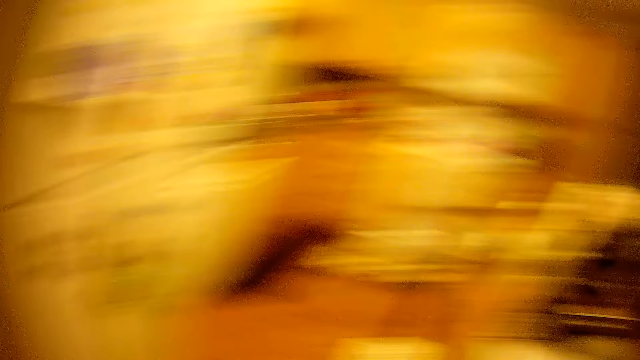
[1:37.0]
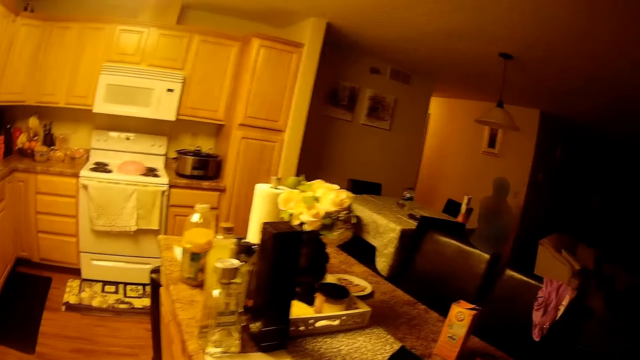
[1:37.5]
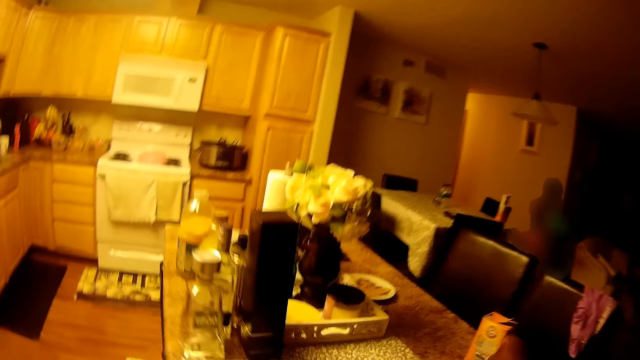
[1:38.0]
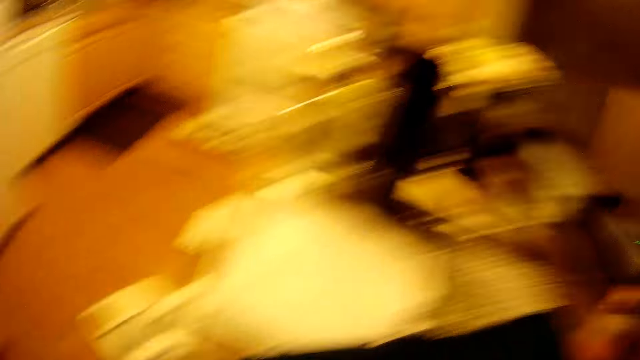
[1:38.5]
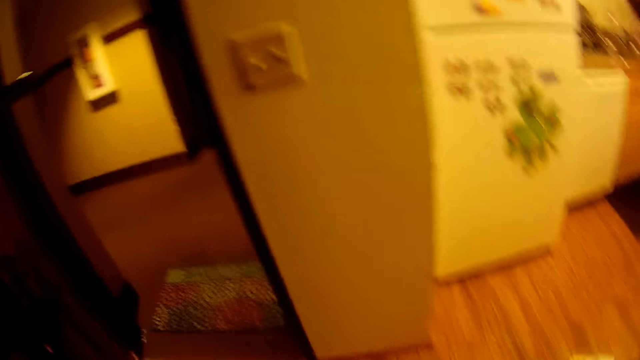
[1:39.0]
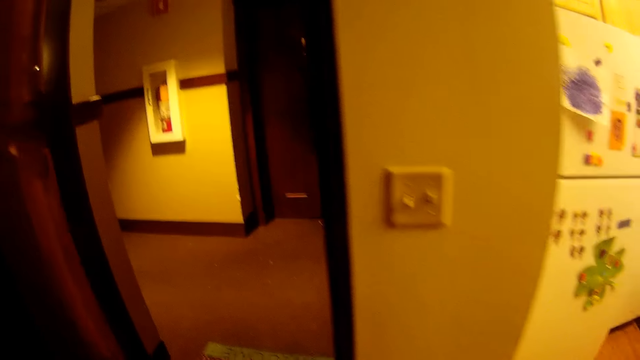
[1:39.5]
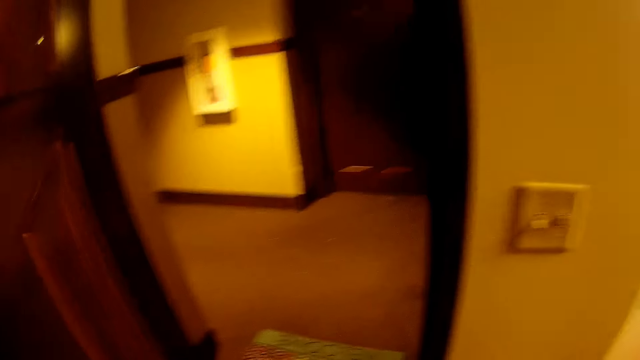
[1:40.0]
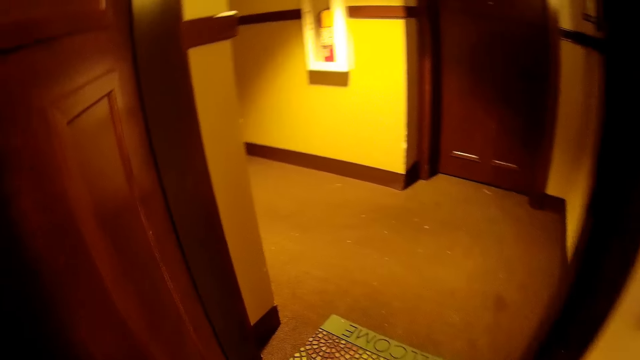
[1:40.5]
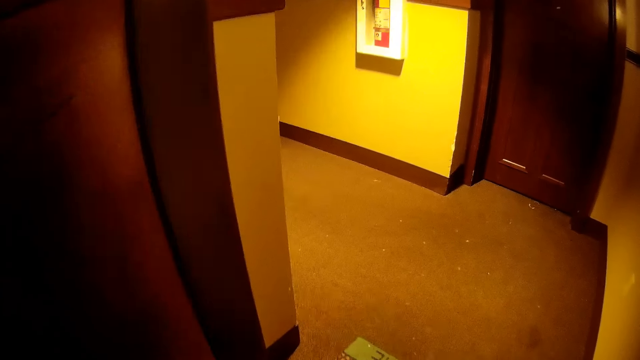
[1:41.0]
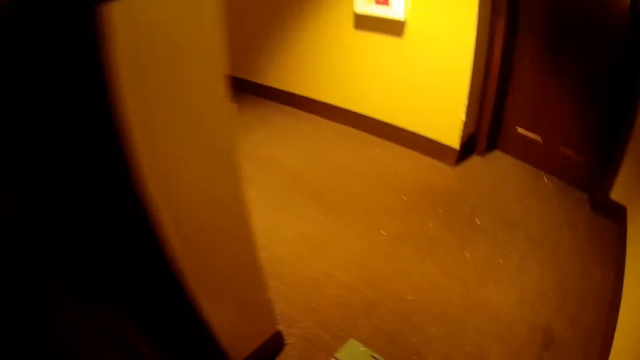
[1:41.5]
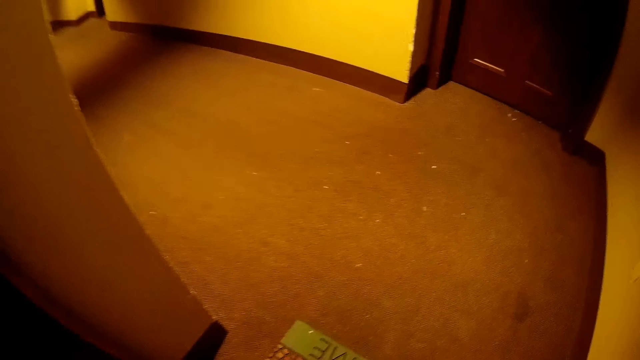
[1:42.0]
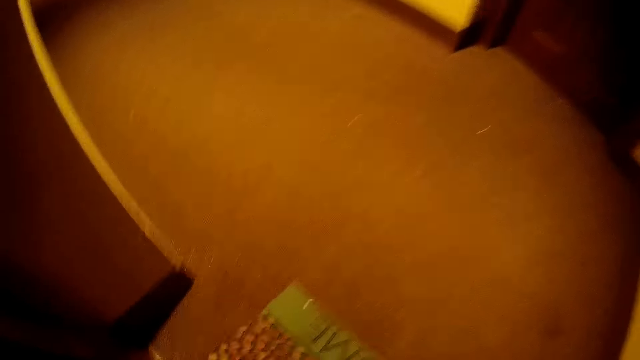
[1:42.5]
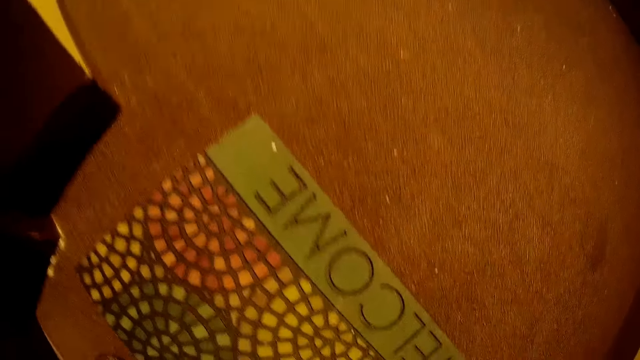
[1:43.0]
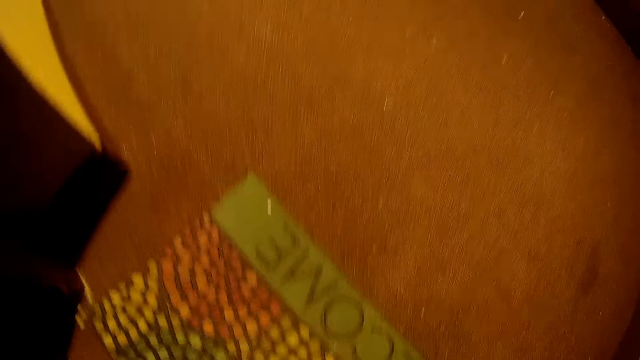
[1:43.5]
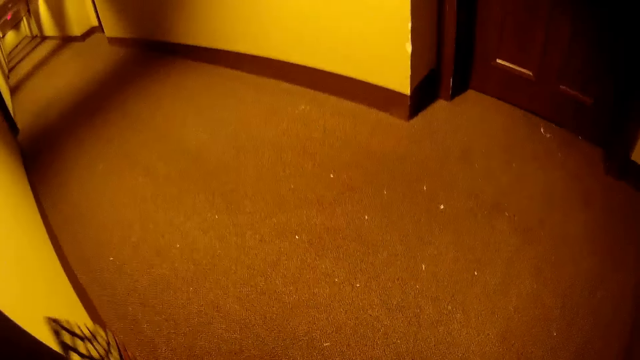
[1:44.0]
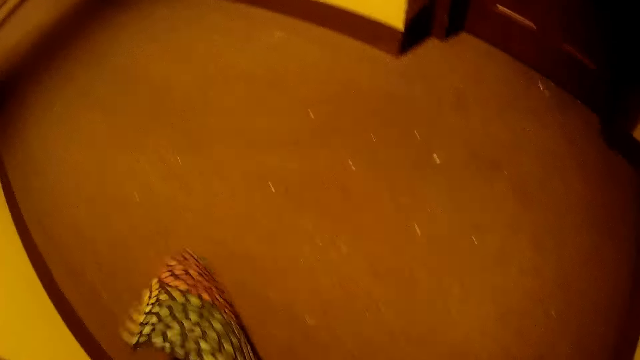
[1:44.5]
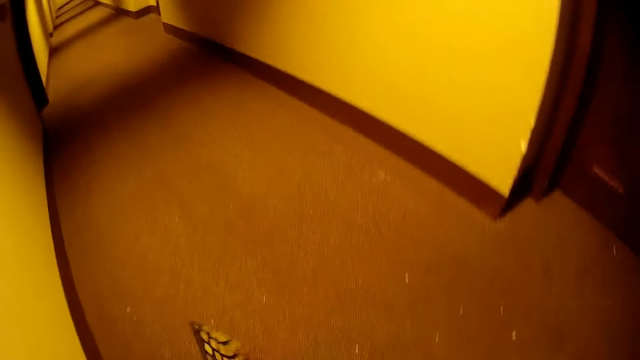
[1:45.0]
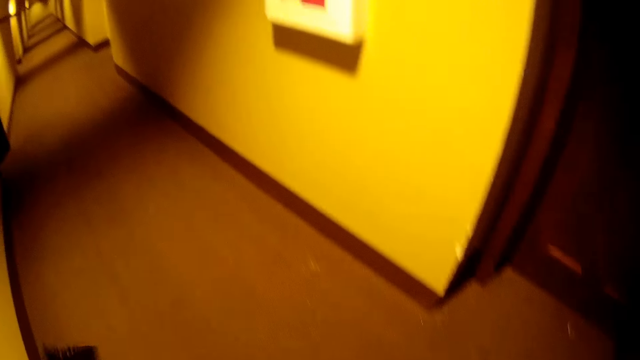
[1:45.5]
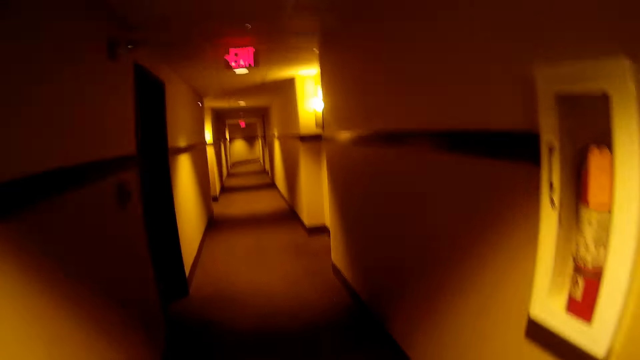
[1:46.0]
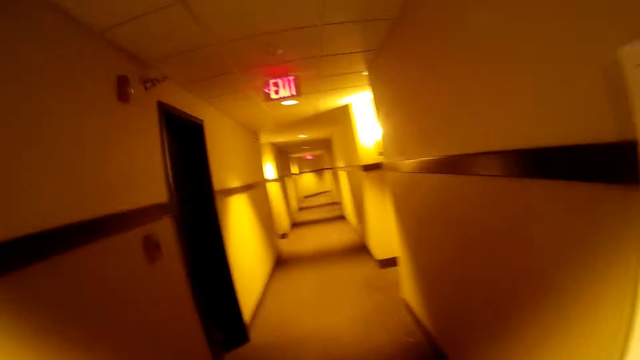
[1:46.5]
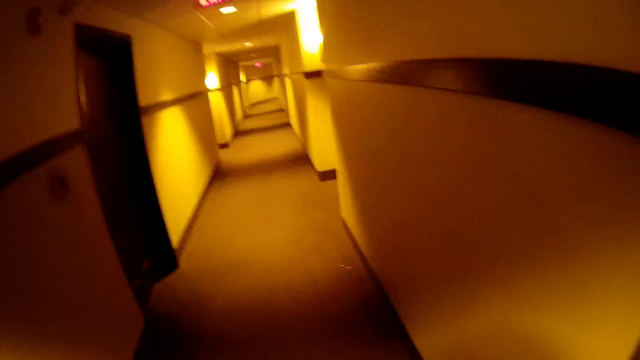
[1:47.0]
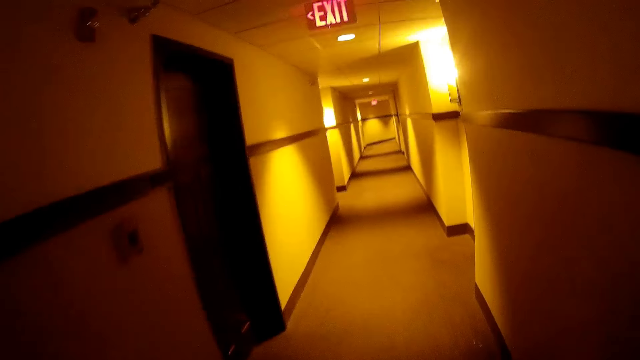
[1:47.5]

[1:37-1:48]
The camera wearer picks up a shoe or powder from the table with her right hand. She walks around and steps out to the corridor. She picks up the door mat from the floor with her right hand and hits the door mat in her left hand on the wall. She walks around.

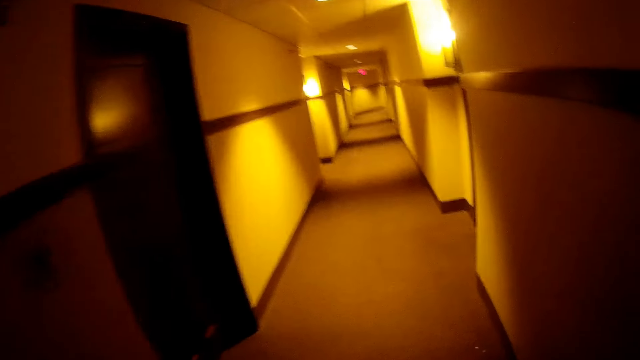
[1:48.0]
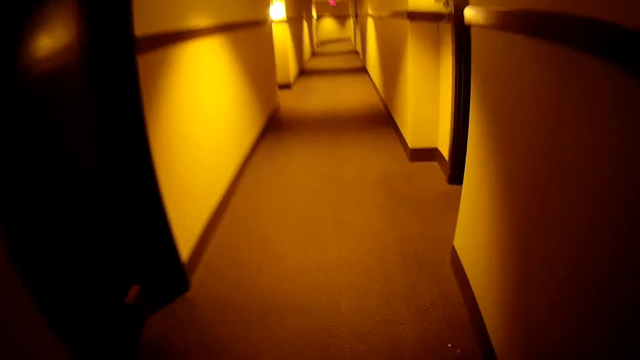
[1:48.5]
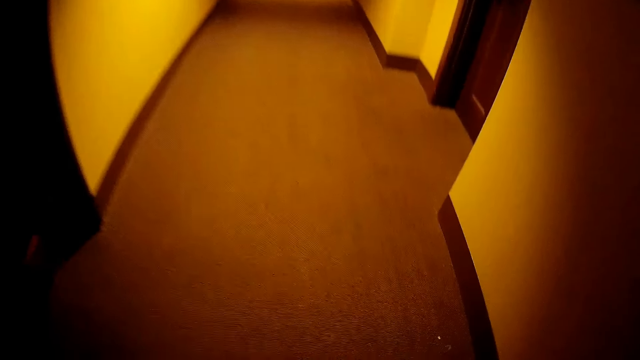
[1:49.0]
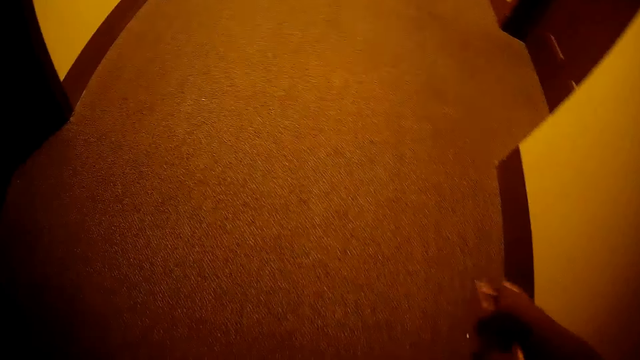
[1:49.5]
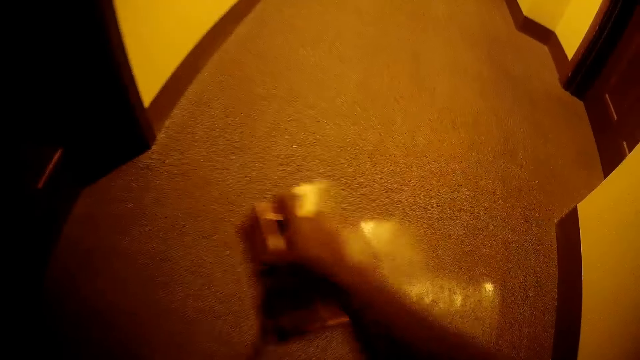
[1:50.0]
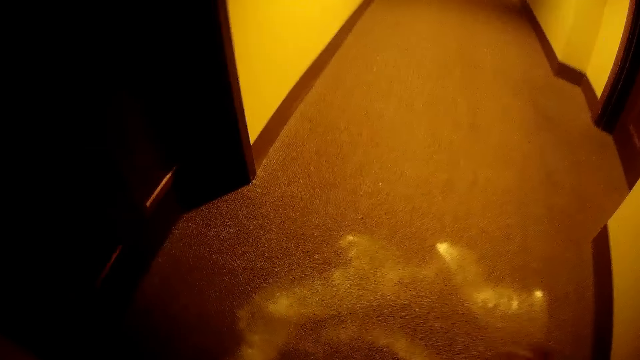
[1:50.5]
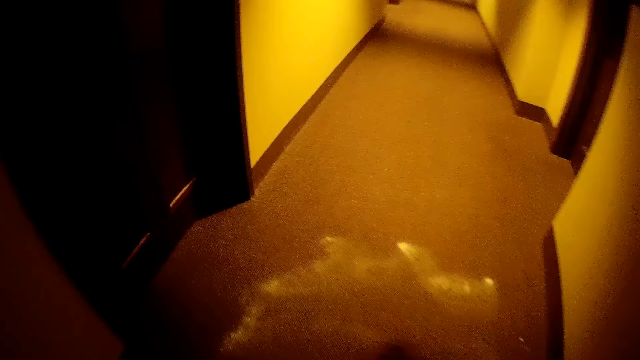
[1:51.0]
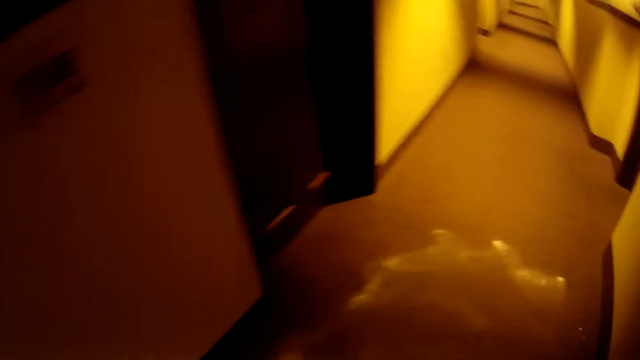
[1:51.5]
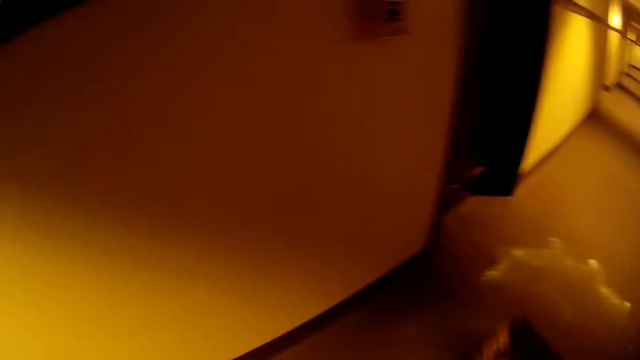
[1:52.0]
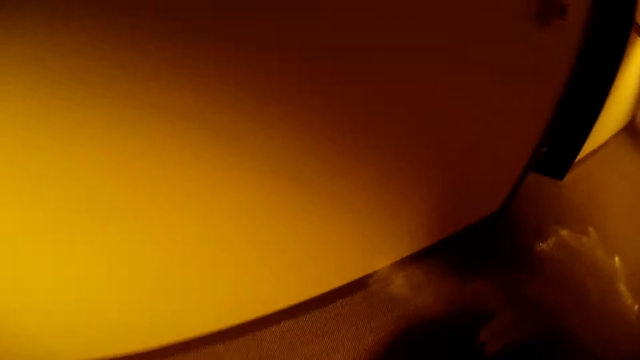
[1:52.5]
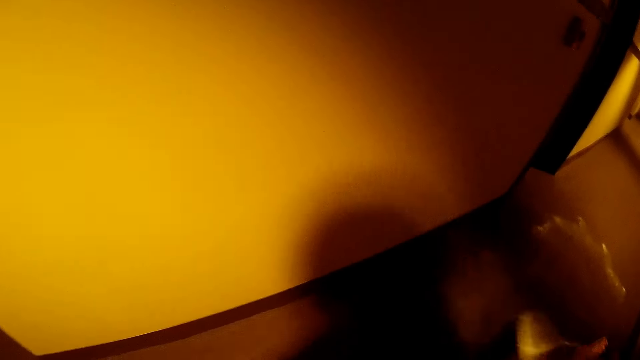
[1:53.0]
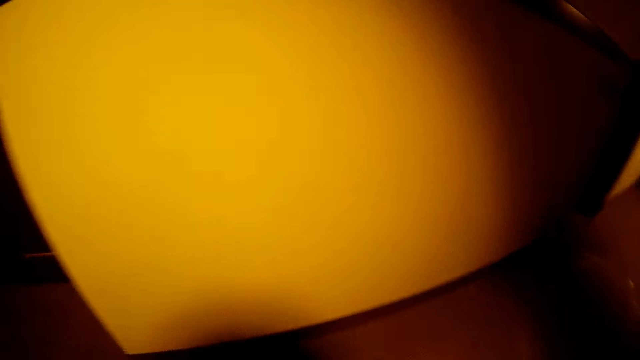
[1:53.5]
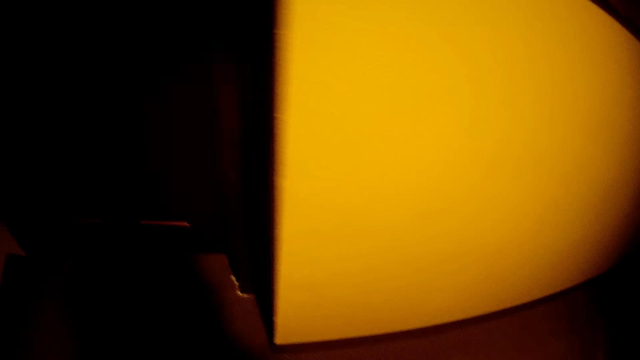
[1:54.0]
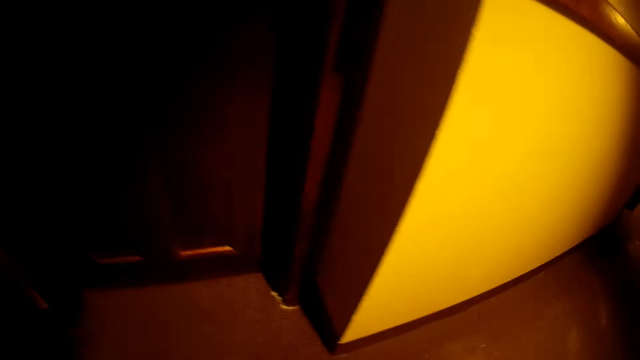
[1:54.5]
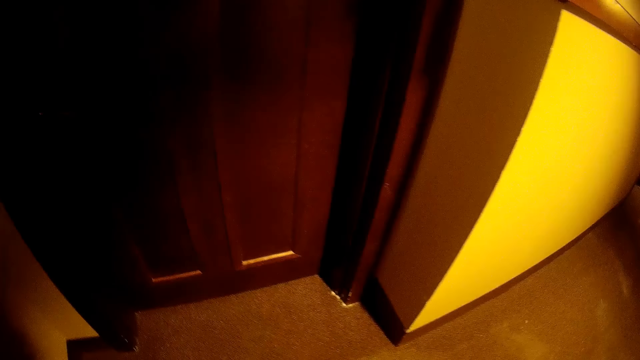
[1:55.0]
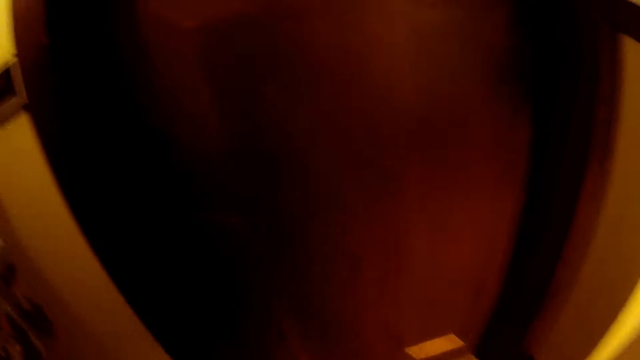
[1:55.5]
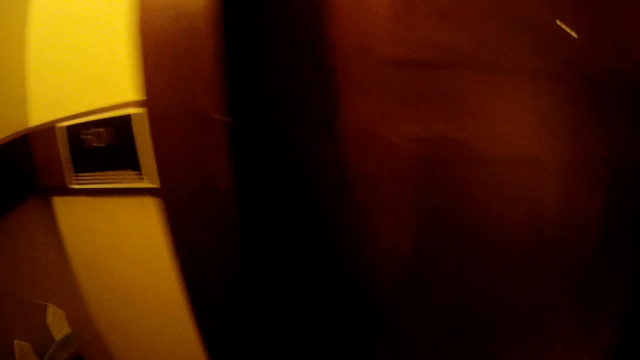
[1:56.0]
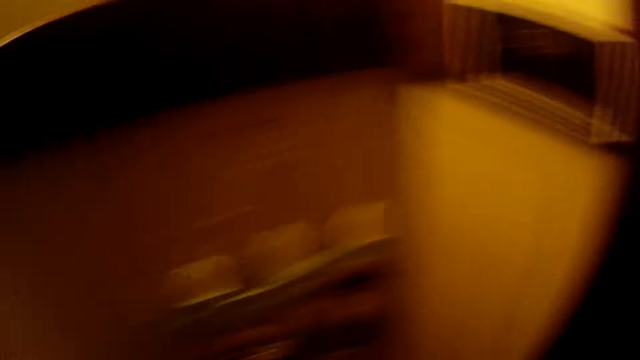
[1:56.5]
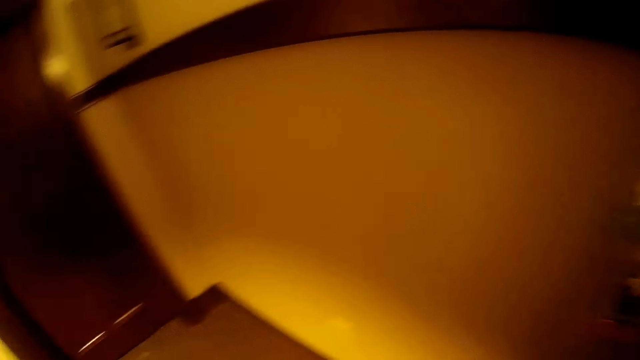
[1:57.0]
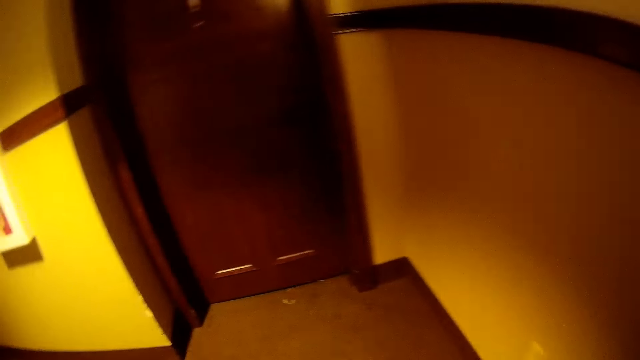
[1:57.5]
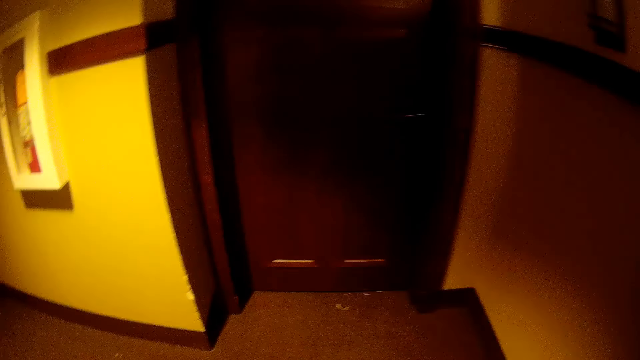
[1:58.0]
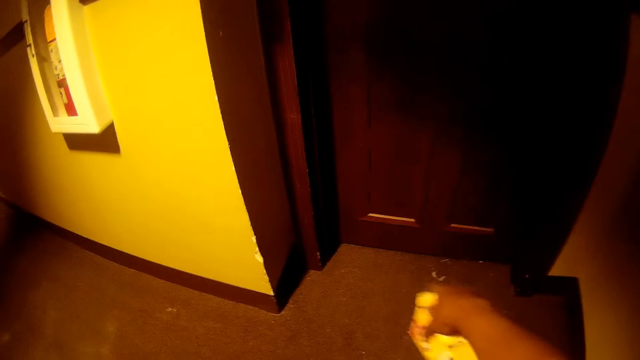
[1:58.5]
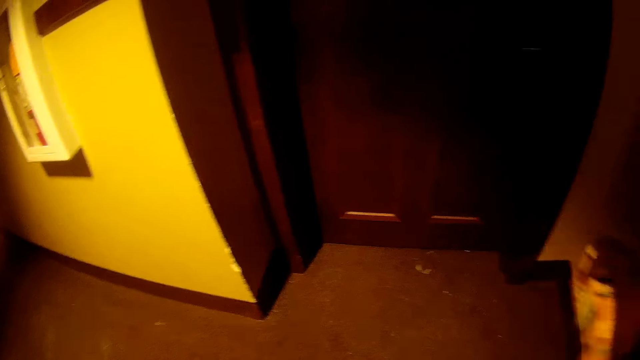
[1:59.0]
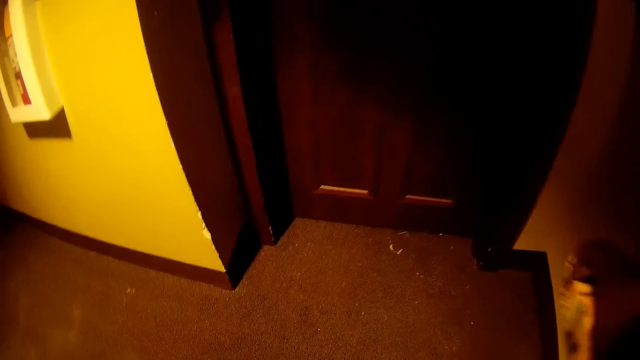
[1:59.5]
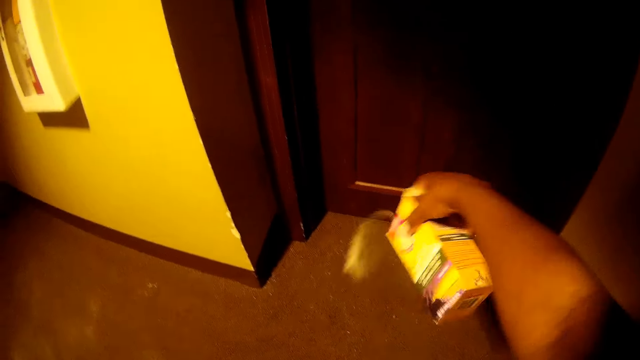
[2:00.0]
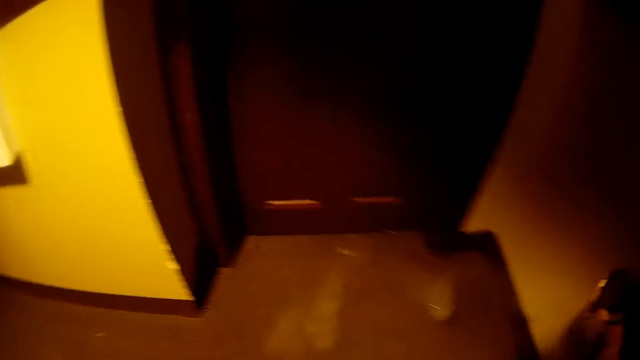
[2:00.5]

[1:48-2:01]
The camera wearer pours powder on the floor with her right hand. She pours the powder on the floor again.
